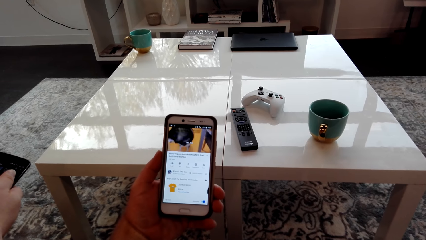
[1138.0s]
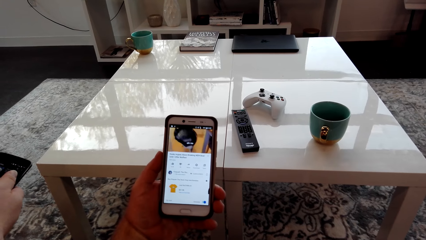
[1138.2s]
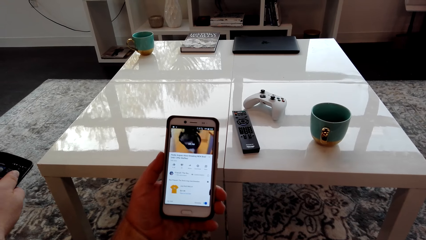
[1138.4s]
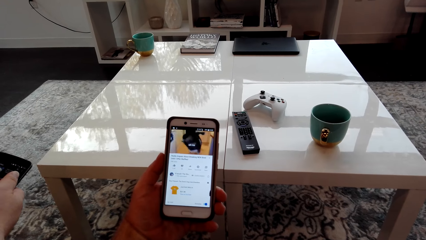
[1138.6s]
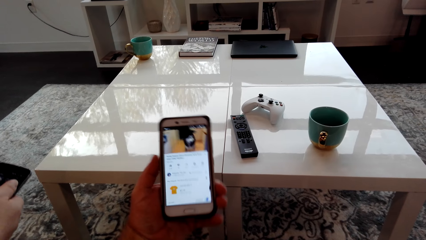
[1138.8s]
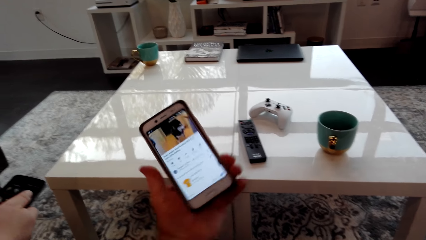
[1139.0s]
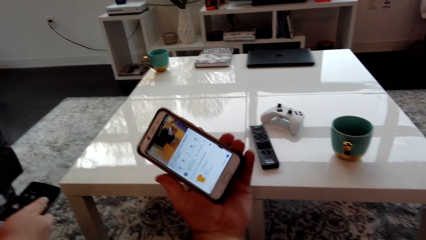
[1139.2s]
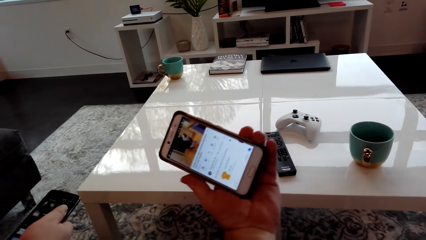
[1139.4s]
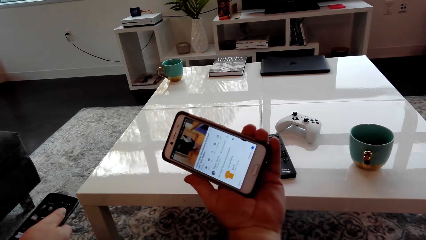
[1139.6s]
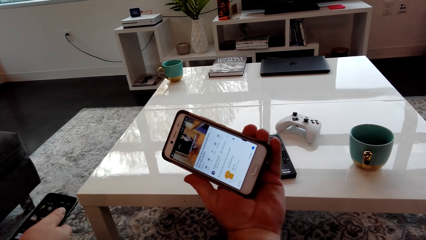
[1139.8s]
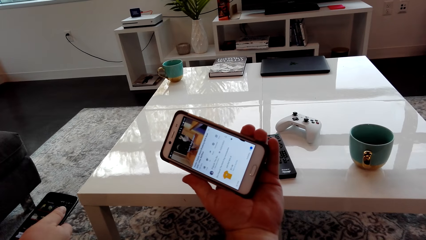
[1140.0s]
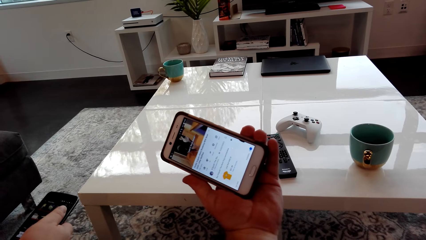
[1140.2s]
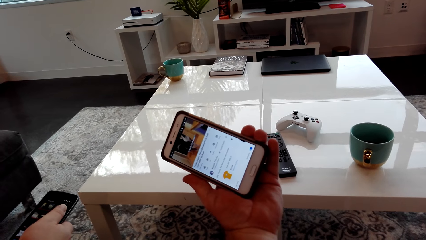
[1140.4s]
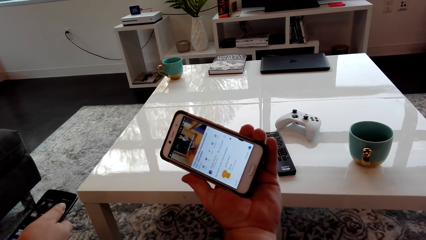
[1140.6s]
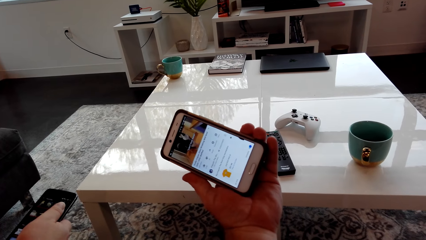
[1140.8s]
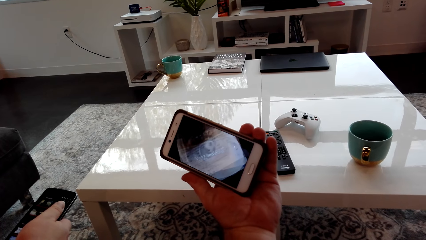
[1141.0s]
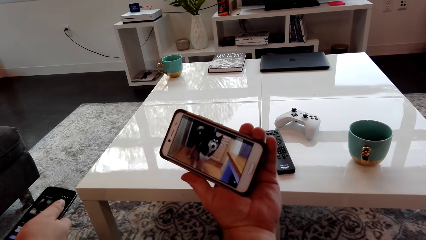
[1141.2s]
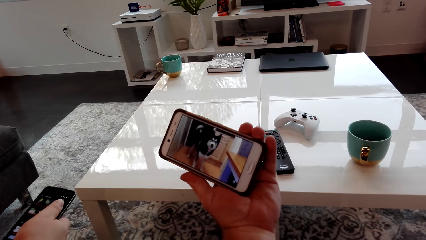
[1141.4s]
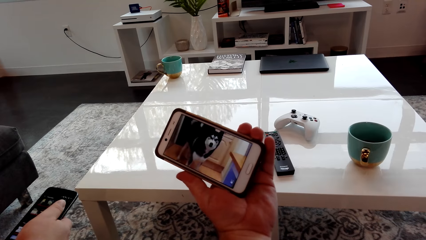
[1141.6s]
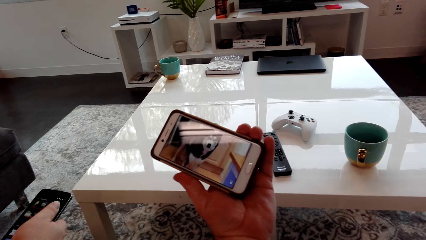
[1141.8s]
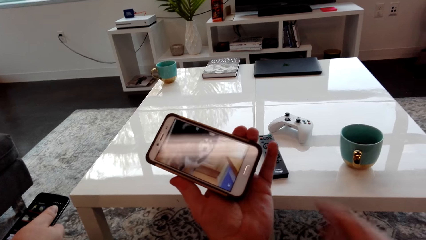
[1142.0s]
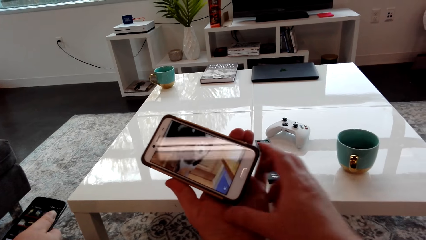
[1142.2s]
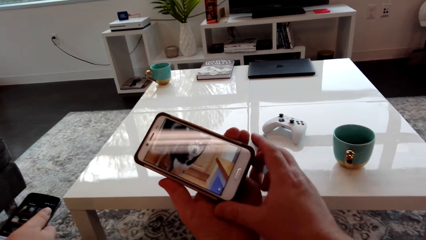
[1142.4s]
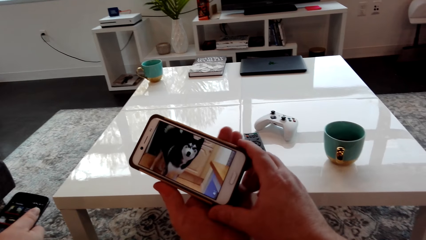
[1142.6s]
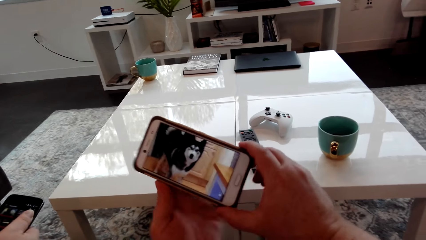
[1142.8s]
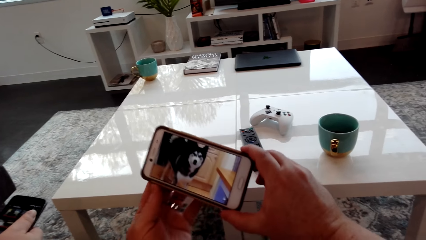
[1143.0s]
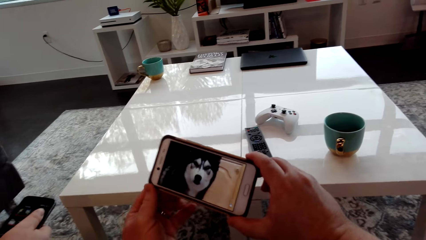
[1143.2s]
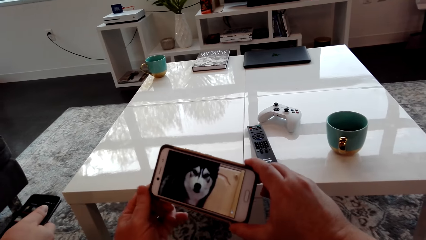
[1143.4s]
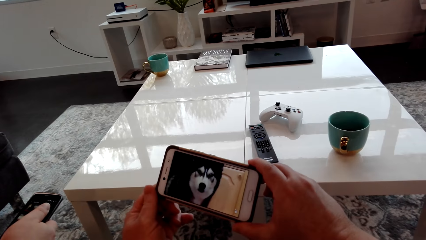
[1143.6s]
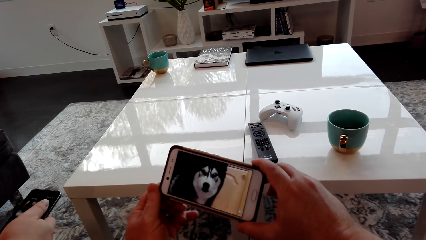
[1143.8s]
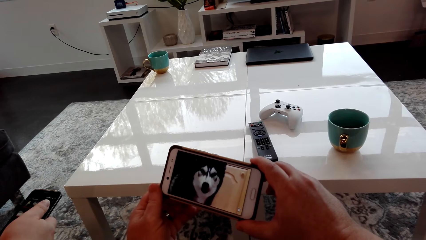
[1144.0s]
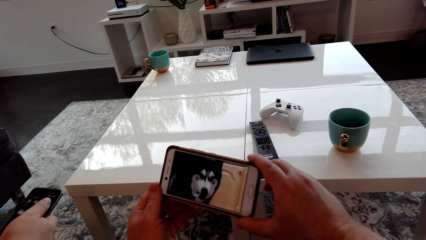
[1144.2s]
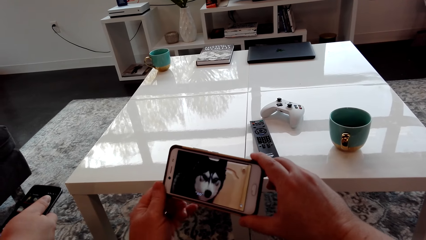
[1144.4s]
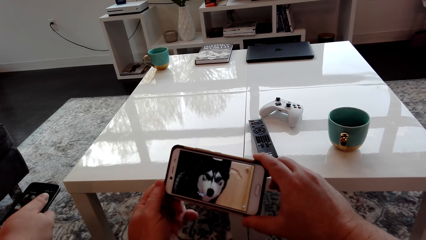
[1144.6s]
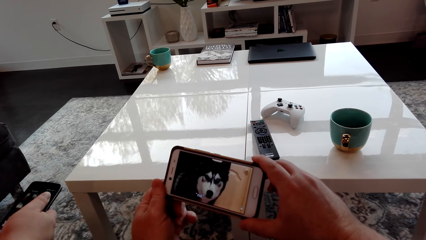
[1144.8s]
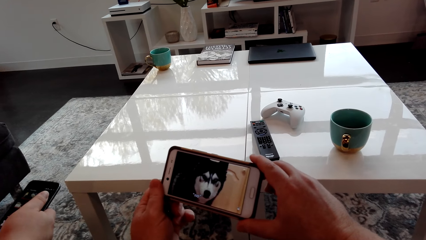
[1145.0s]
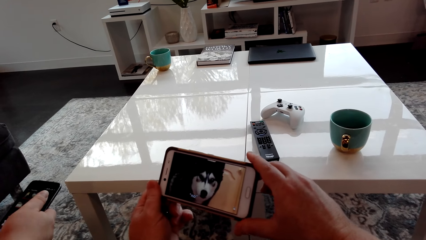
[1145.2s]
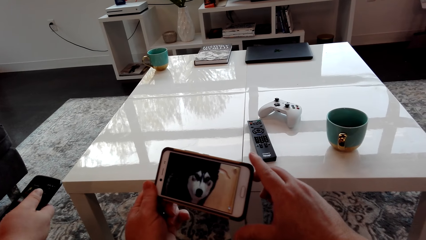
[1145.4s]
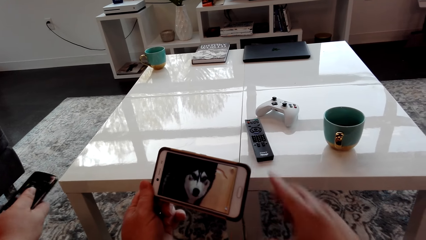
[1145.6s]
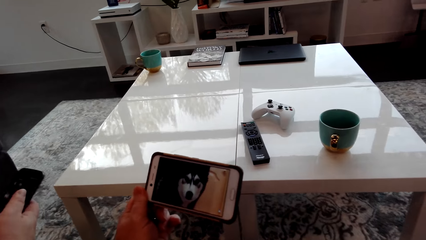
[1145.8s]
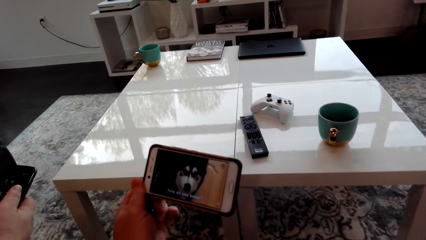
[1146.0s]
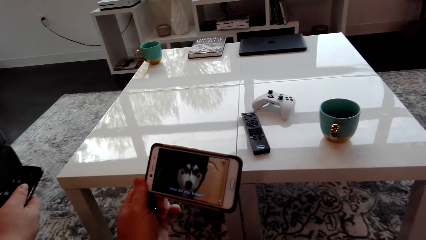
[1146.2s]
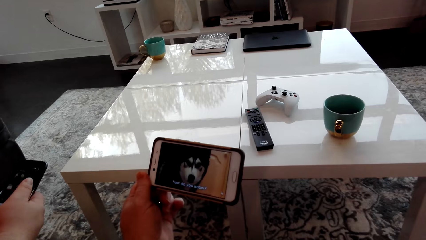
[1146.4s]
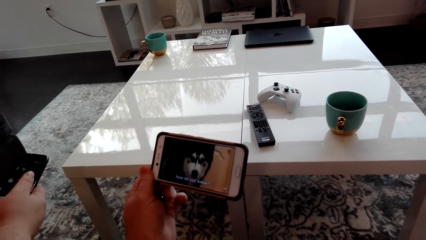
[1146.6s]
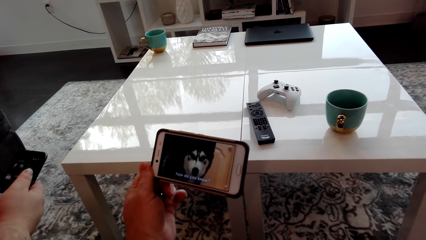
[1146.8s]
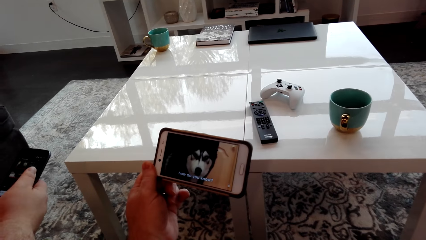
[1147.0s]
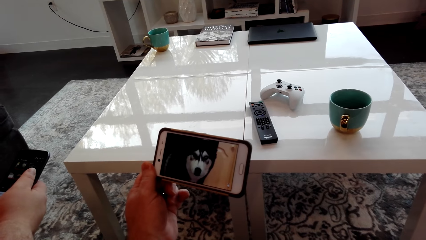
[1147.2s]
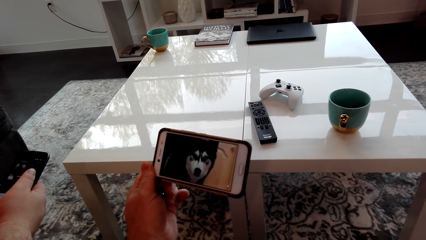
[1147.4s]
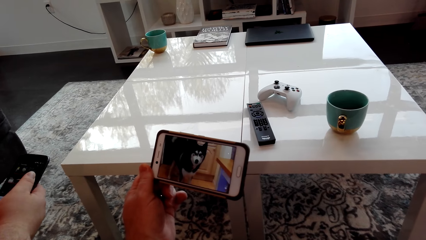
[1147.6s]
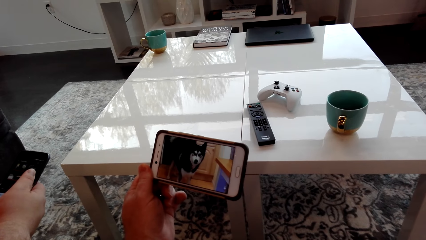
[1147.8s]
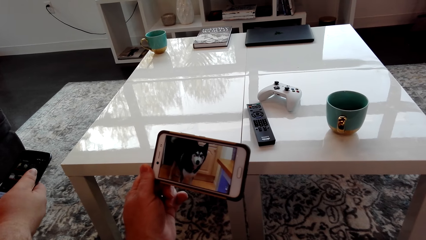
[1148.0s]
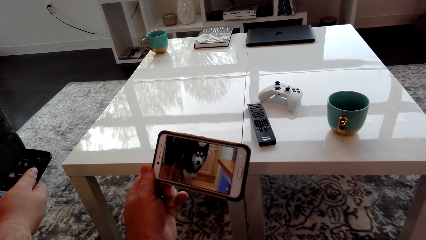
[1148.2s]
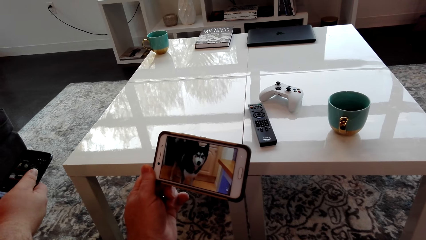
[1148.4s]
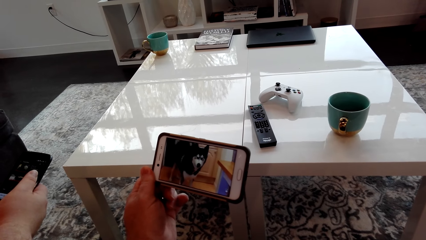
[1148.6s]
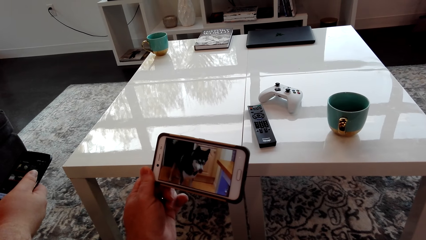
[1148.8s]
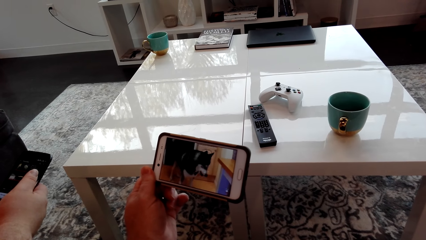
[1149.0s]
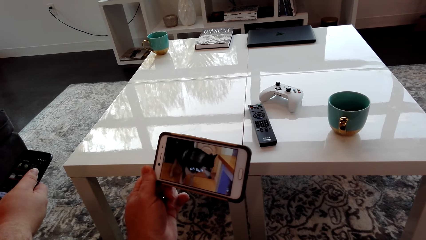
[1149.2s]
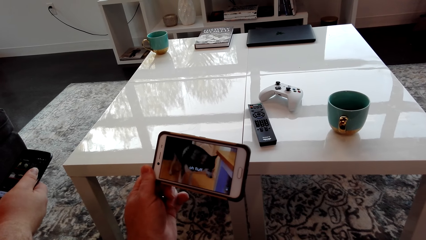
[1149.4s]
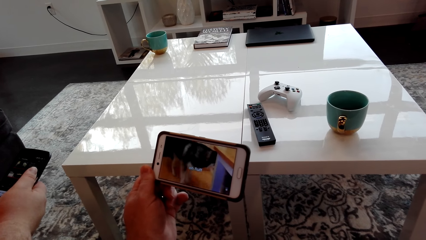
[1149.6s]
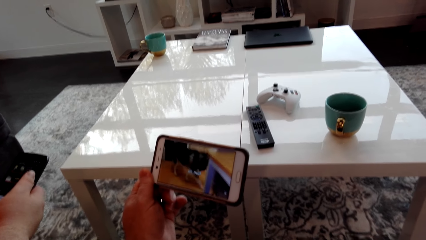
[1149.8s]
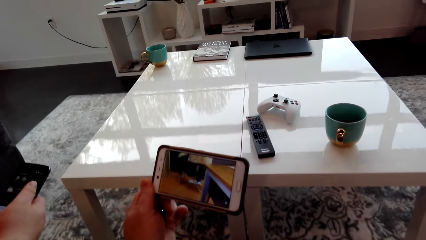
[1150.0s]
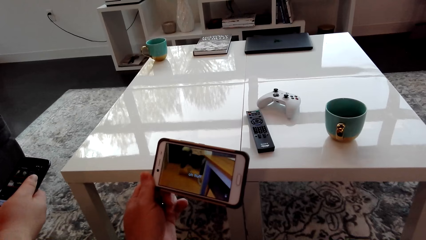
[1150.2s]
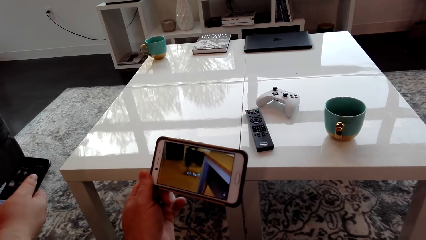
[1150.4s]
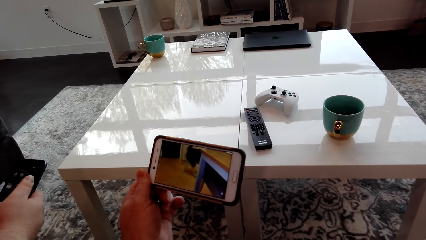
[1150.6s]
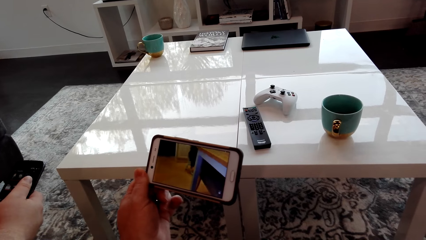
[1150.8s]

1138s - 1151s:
The camera wearer turns the phone. They watch a video in the phone with the man. They hold the phone with both hands. They hold the phone with the right hand. They move the left hand on the phone.
